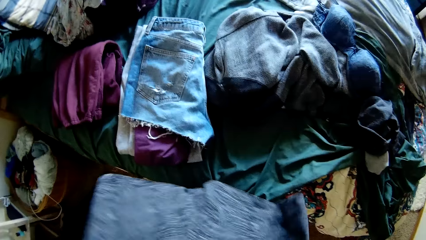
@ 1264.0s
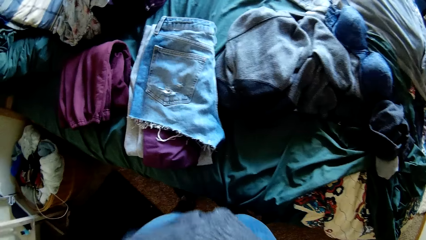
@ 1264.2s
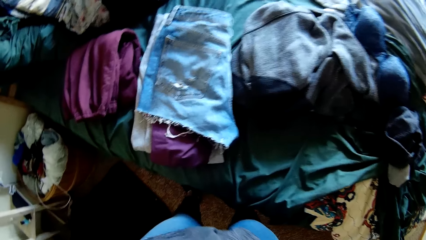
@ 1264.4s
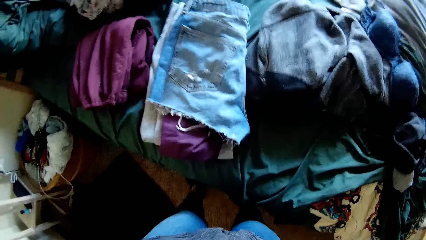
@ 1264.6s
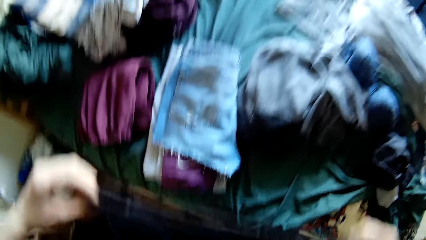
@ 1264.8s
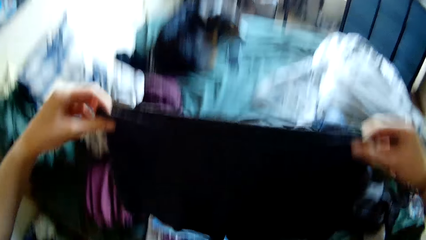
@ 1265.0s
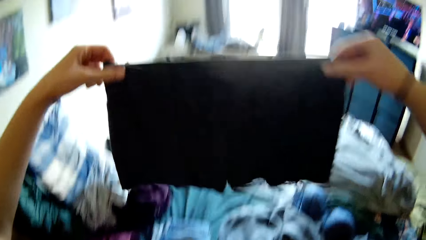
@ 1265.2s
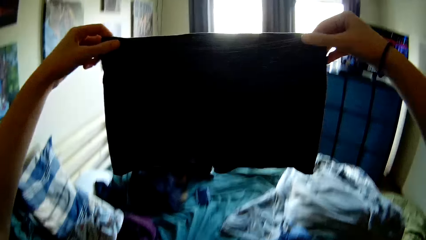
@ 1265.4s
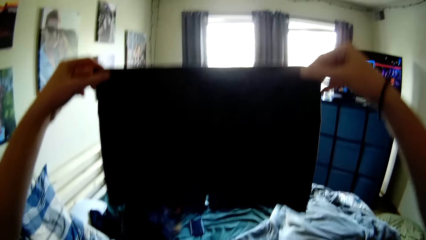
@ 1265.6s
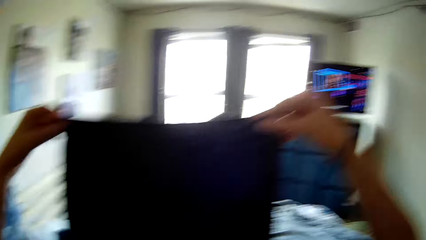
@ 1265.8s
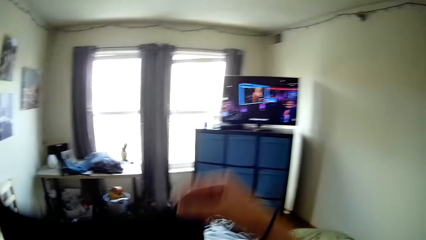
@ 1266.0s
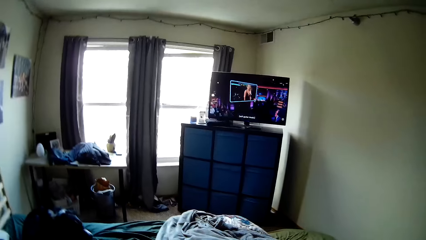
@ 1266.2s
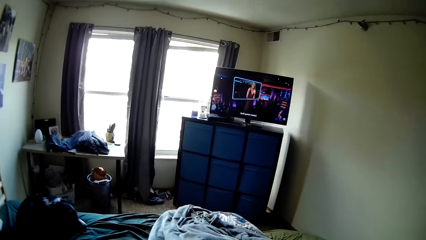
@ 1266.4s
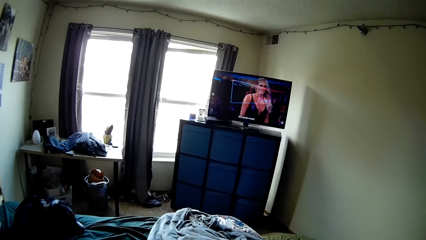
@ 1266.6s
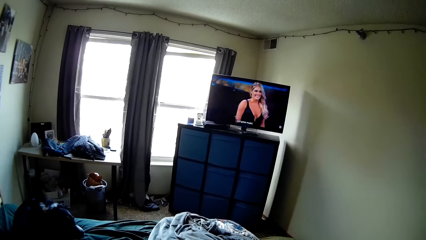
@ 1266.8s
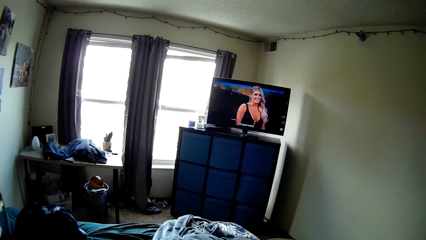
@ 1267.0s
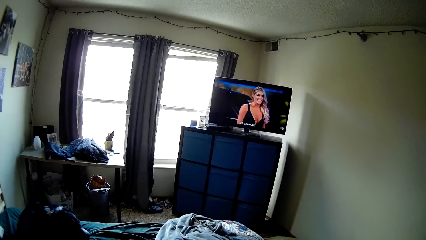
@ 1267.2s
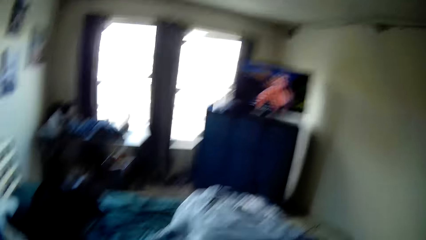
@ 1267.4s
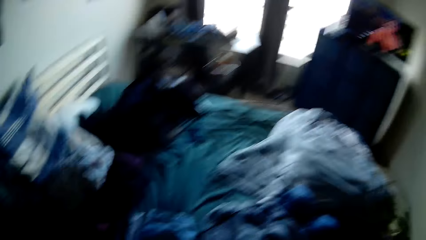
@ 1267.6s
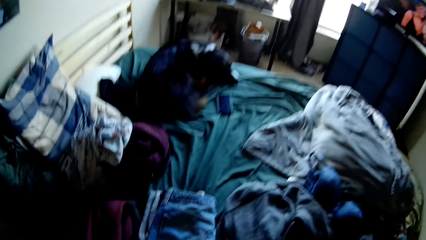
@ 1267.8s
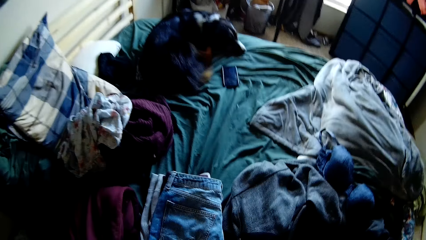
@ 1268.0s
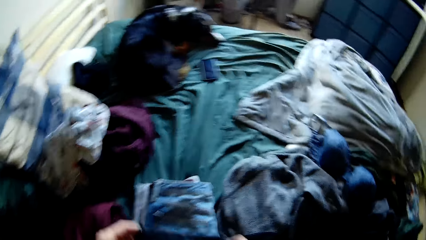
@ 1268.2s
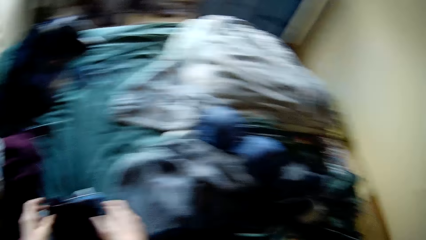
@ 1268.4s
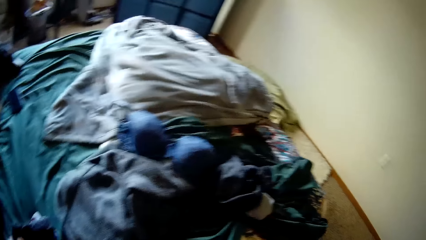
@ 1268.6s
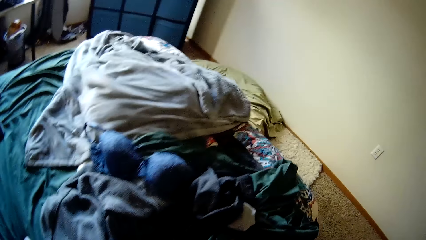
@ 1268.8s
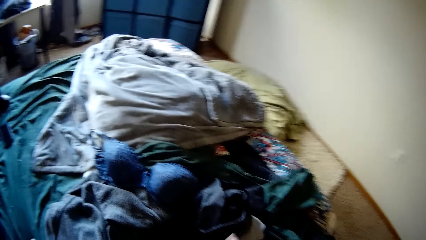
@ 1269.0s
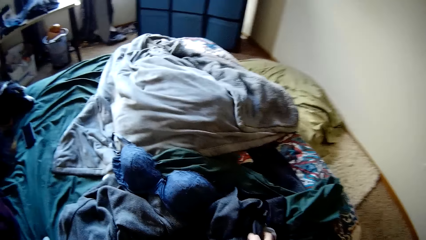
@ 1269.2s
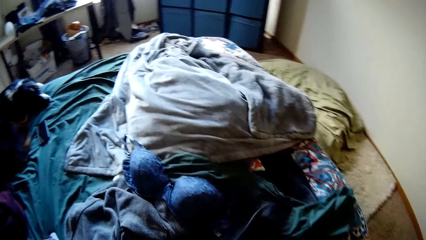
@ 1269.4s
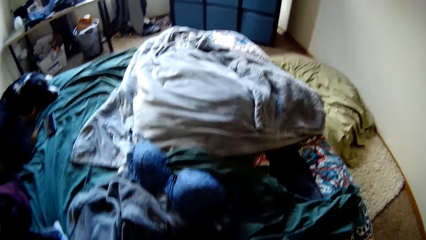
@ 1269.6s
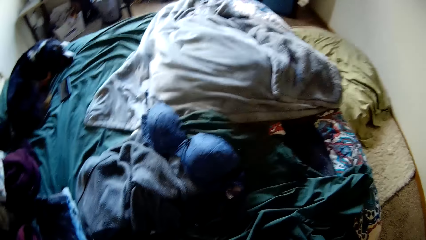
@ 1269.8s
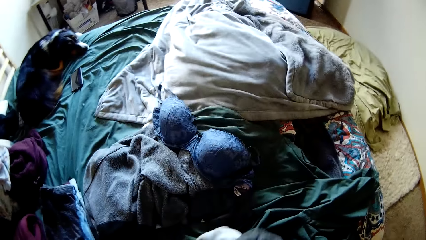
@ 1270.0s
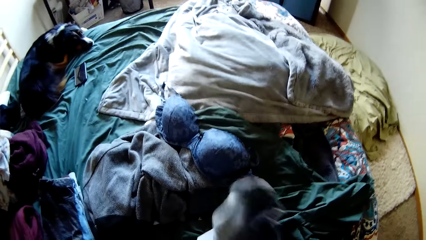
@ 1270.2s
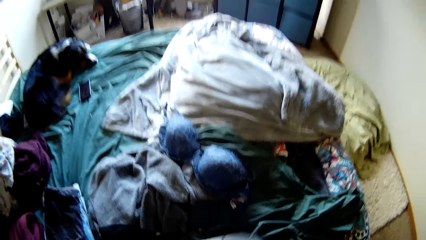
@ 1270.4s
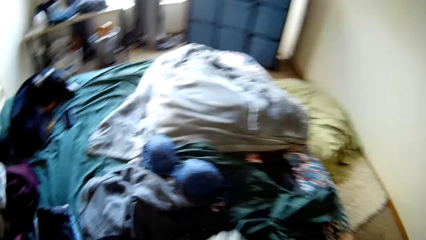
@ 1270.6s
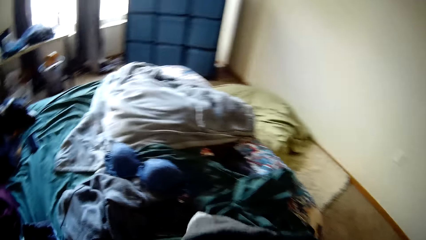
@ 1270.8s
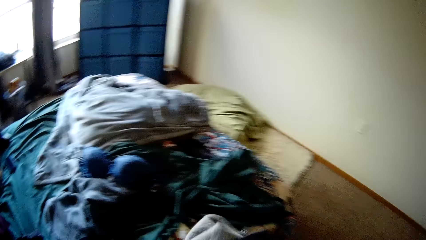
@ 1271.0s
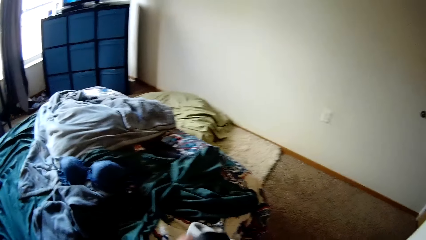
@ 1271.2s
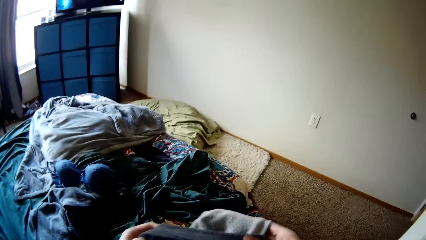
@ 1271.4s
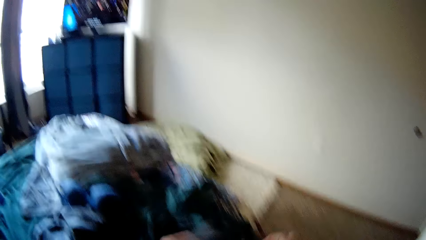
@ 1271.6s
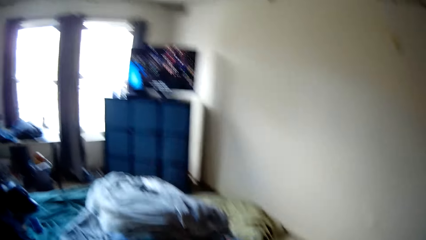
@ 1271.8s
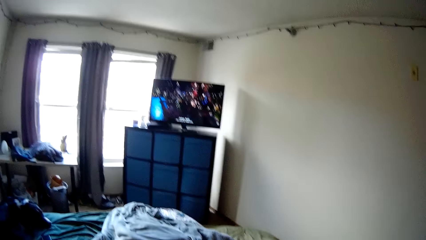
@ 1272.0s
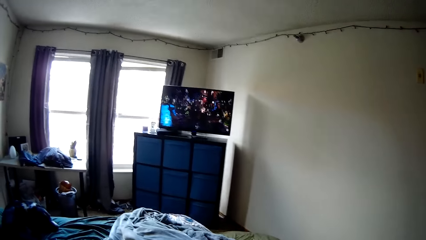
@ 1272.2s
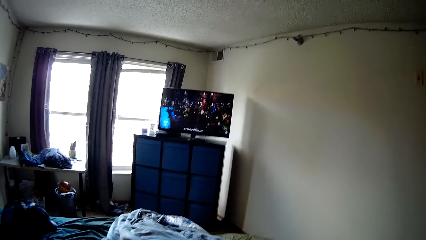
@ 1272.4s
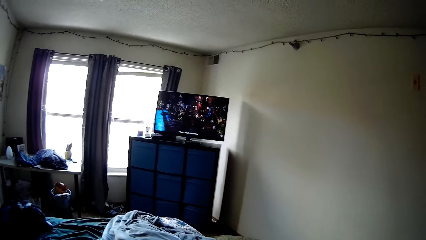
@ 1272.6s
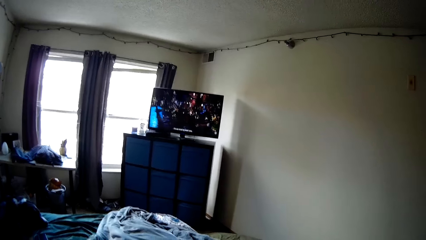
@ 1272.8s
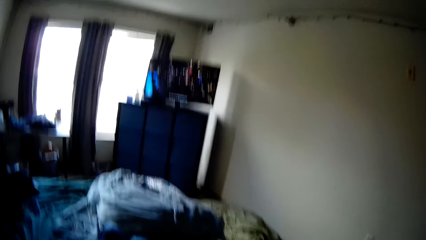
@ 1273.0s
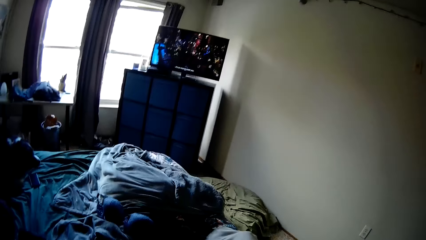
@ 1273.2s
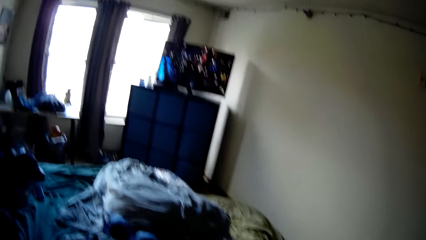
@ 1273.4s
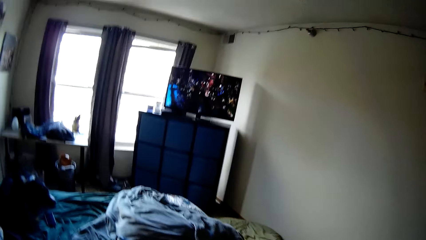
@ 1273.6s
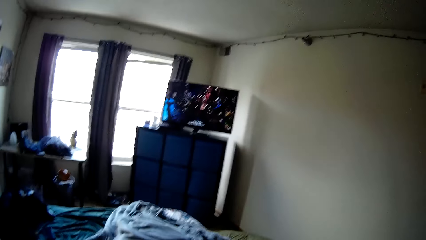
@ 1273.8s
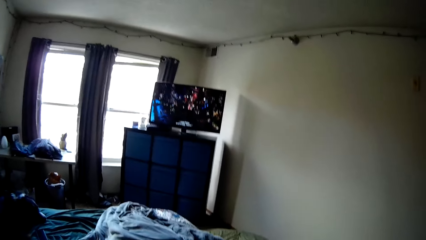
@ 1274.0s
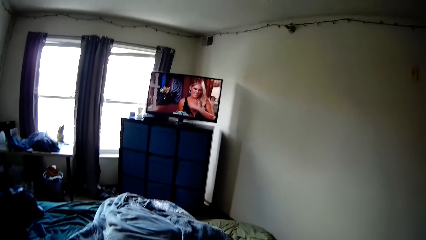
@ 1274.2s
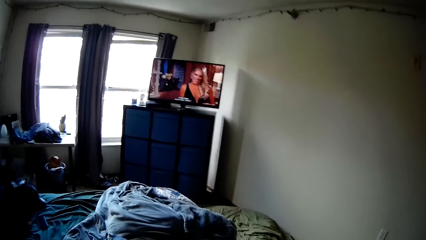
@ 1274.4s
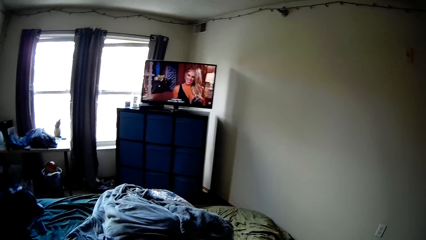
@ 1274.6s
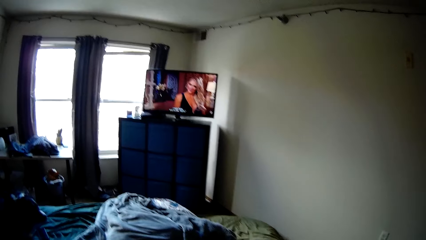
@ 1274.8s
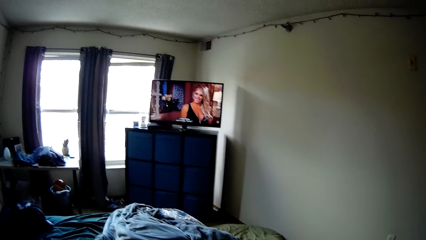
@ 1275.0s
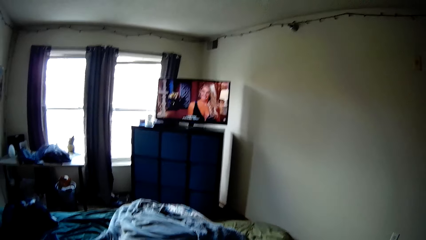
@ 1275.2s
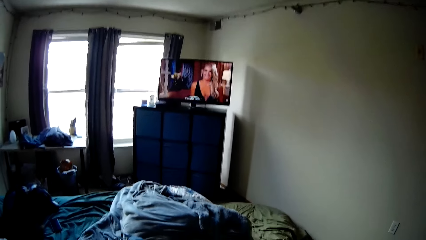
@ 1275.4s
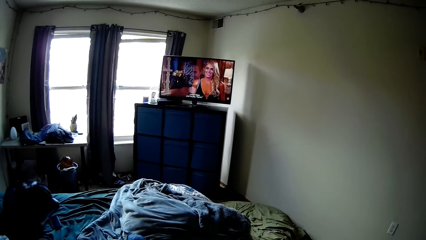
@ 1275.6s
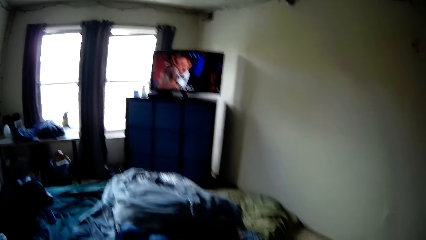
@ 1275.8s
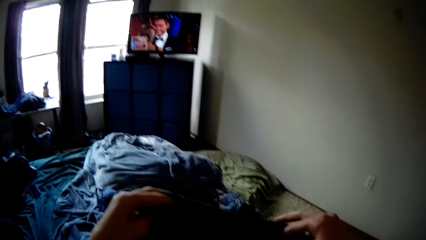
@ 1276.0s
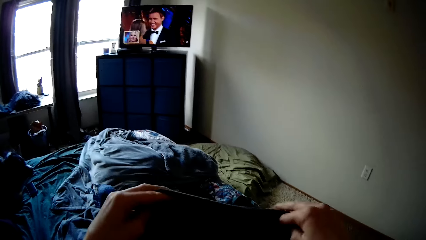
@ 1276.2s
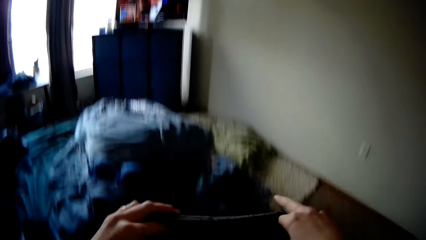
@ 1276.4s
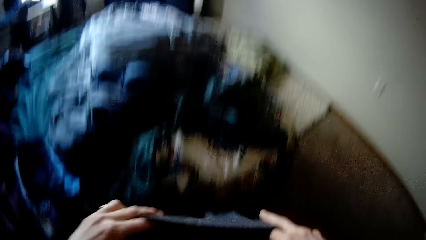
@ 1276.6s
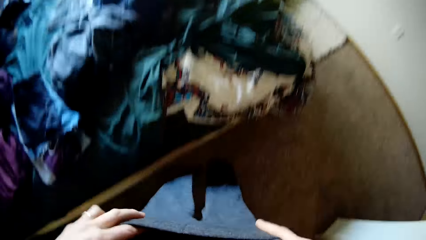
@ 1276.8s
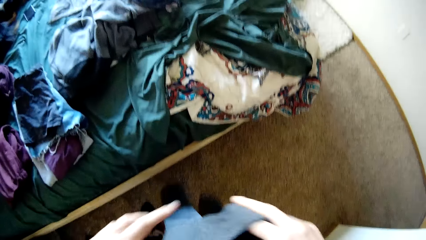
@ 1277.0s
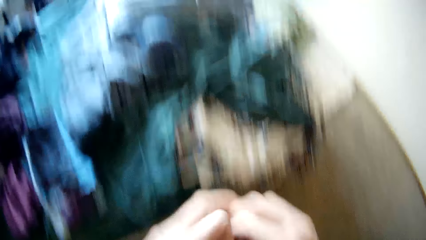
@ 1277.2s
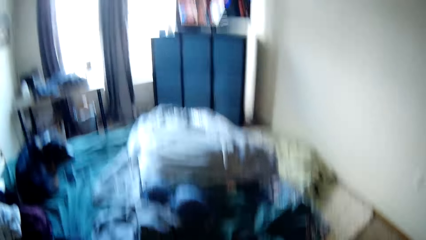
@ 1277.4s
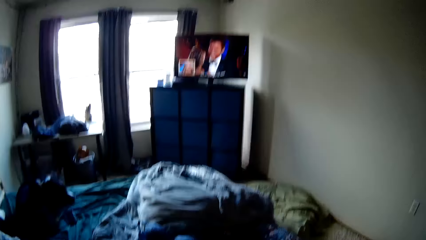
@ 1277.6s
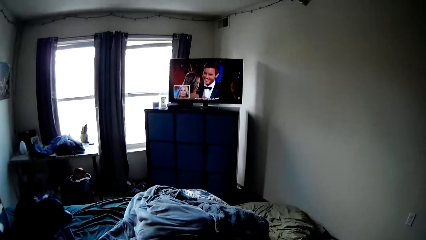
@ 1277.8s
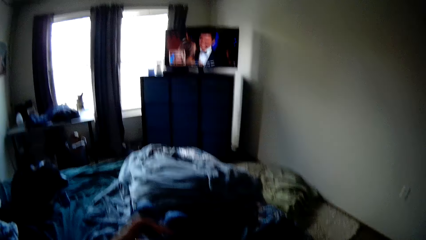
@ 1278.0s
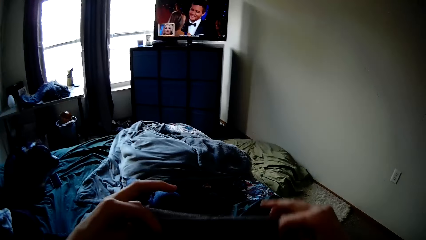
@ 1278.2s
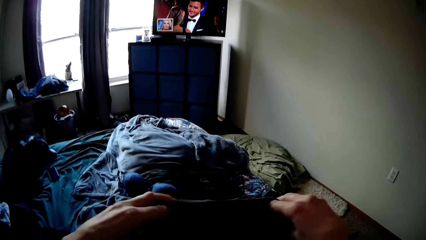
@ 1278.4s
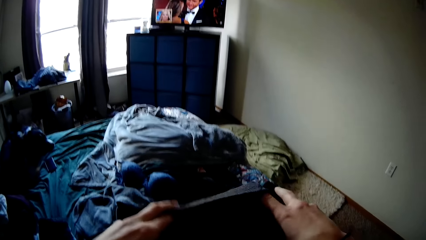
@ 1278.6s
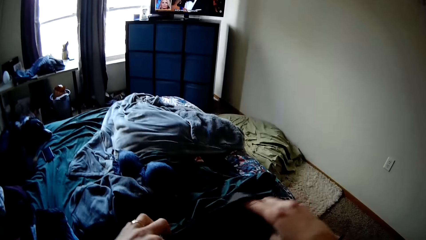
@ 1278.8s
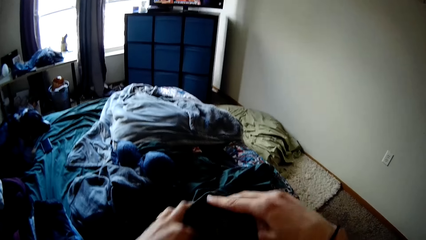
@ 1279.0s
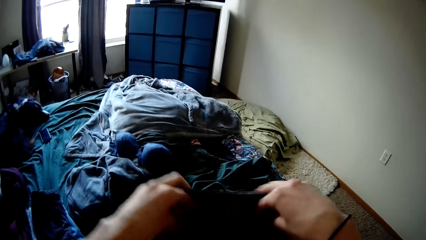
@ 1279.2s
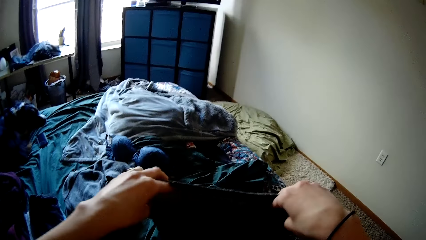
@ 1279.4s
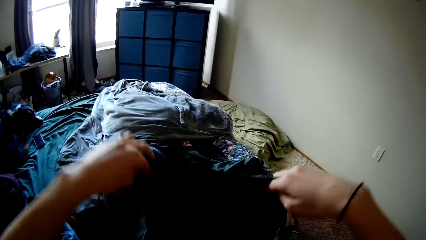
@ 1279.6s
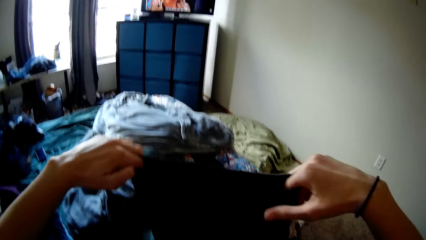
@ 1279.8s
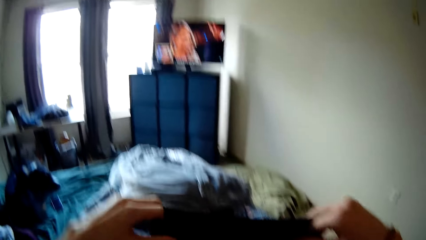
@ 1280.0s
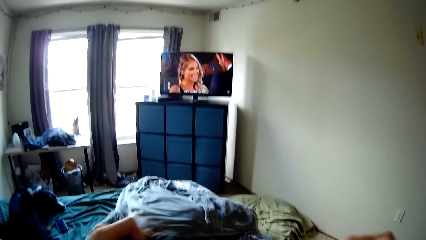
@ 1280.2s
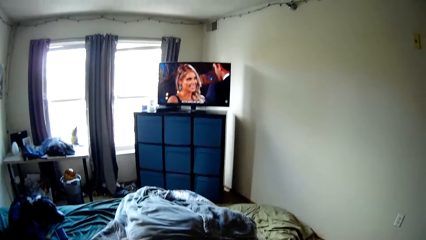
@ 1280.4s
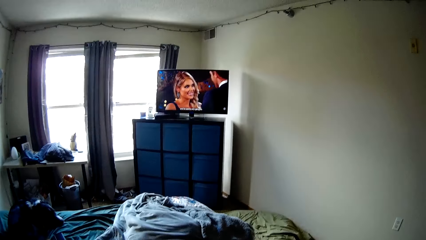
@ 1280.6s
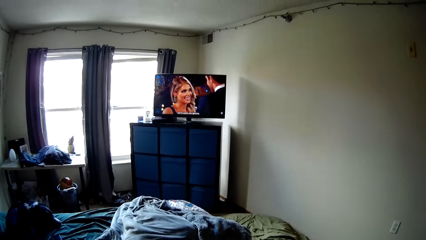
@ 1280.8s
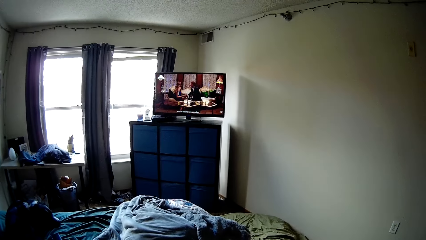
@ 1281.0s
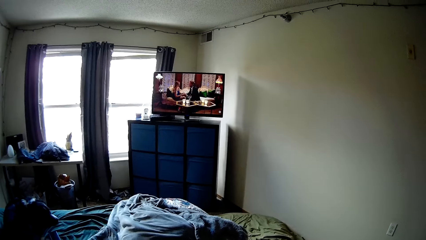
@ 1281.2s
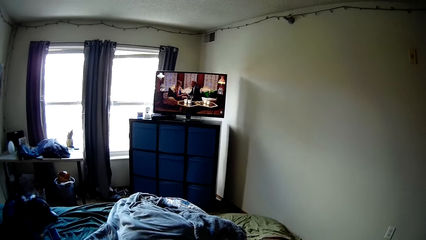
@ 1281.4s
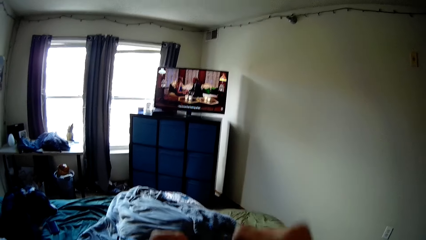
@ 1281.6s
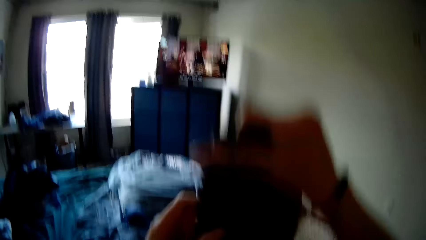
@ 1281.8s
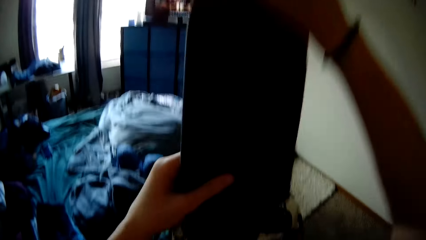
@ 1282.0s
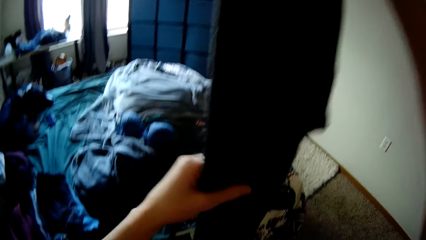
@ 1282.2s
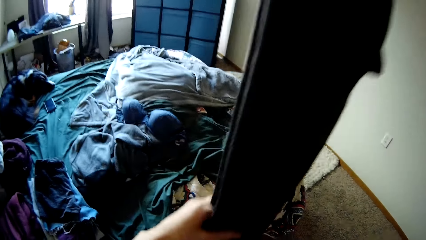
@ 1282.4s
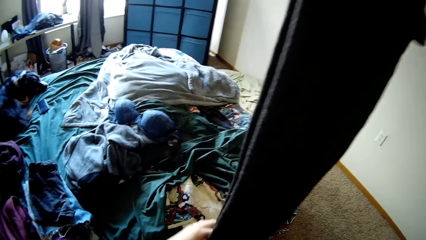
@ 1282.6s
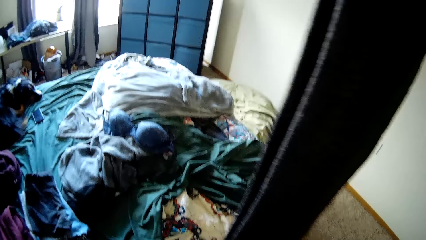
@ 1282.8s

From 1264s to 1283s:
The camera wearer folds the pair of briefs. They place the cloth on the other folded clothes. They pick up a pair of trousers from the top of the bed. They stretch the cloth. They smooth out the pair of trousers. They fold the pair of trousers.
